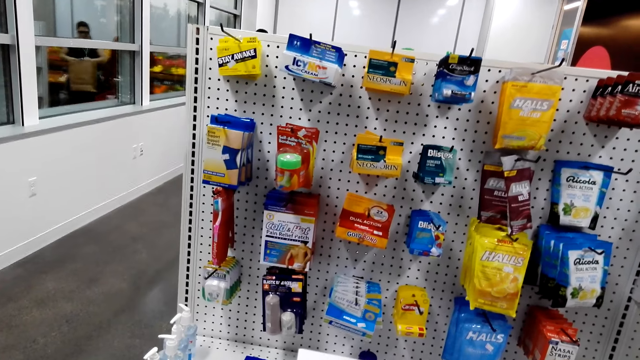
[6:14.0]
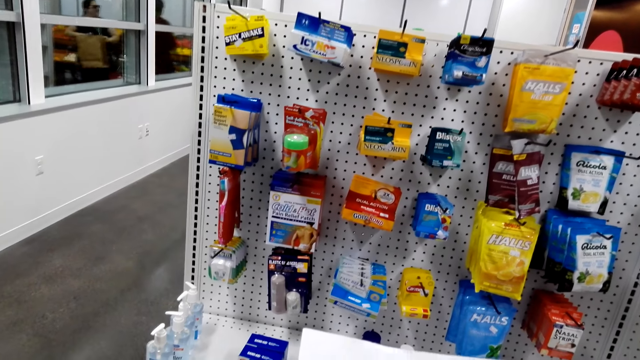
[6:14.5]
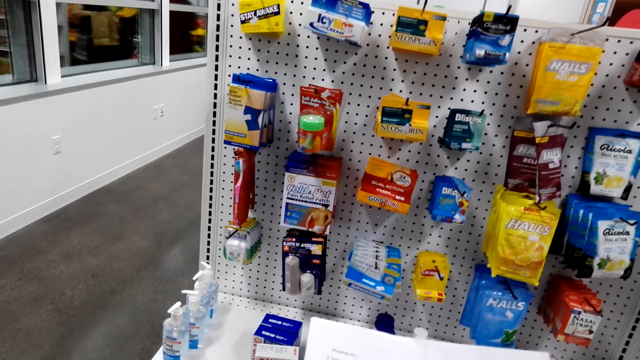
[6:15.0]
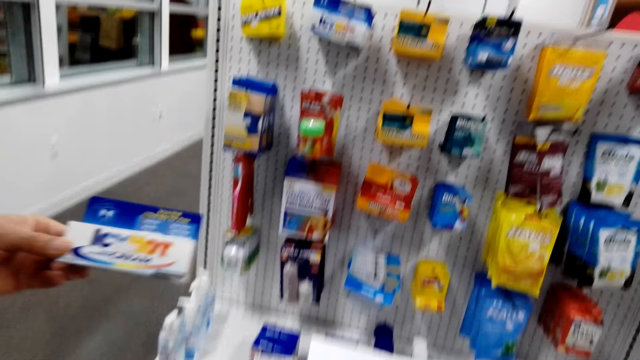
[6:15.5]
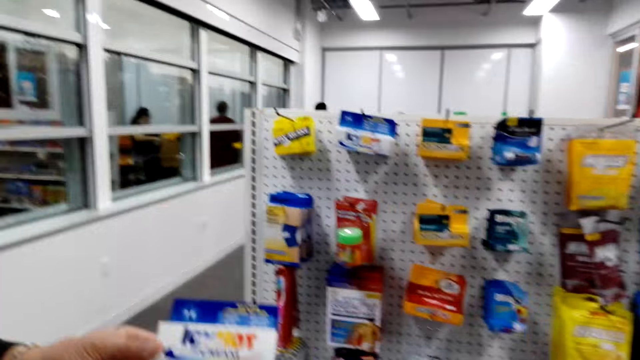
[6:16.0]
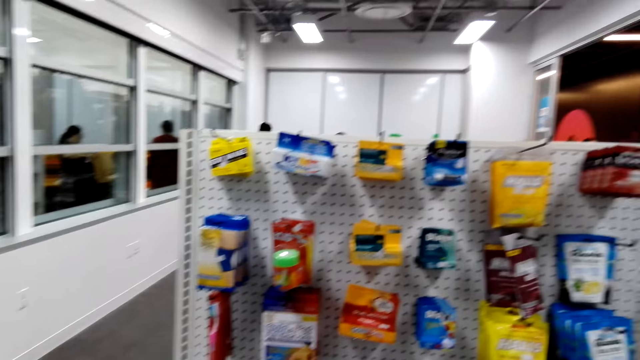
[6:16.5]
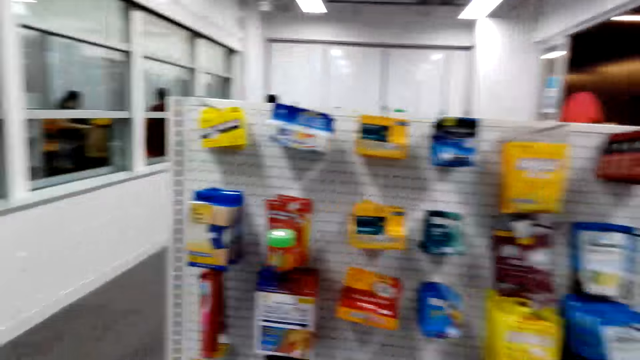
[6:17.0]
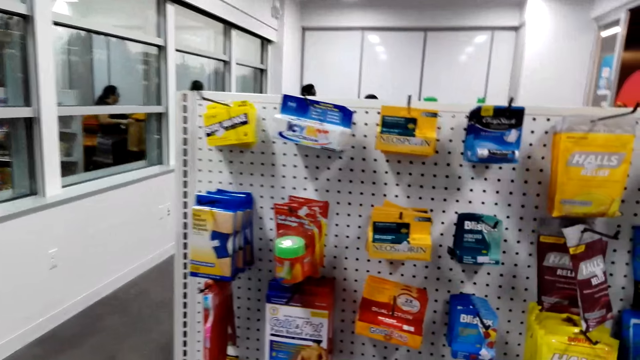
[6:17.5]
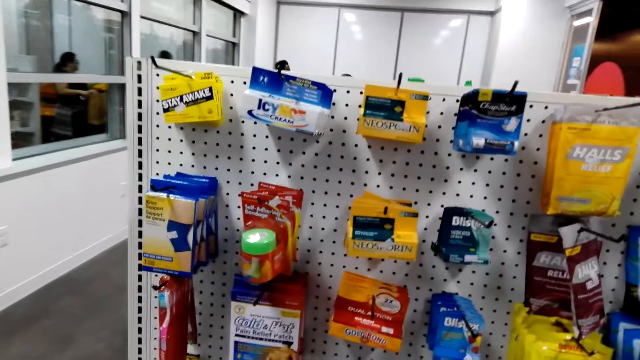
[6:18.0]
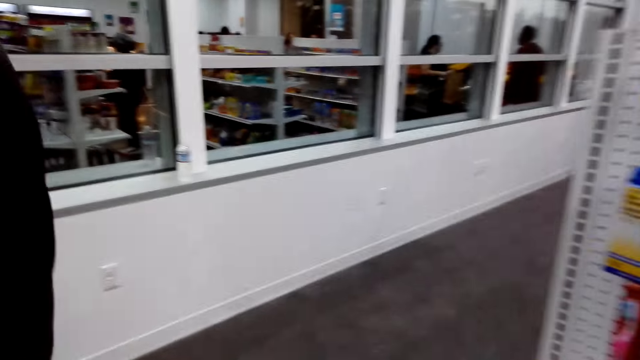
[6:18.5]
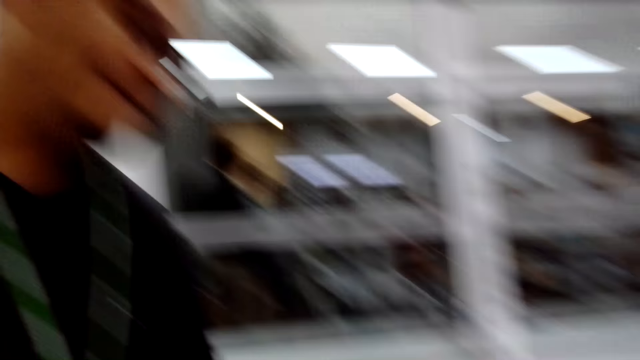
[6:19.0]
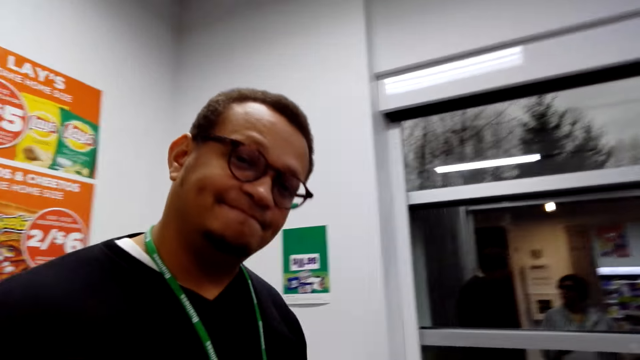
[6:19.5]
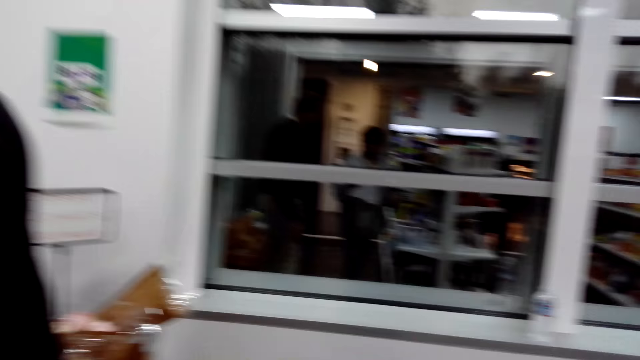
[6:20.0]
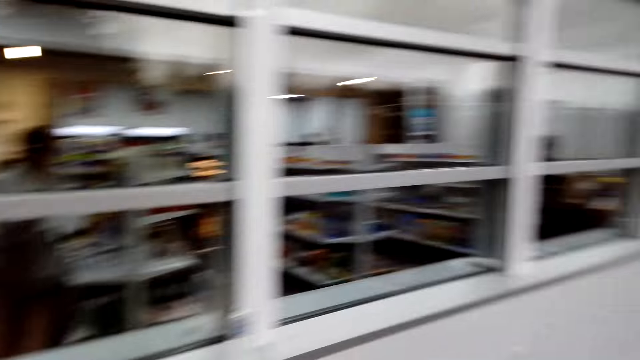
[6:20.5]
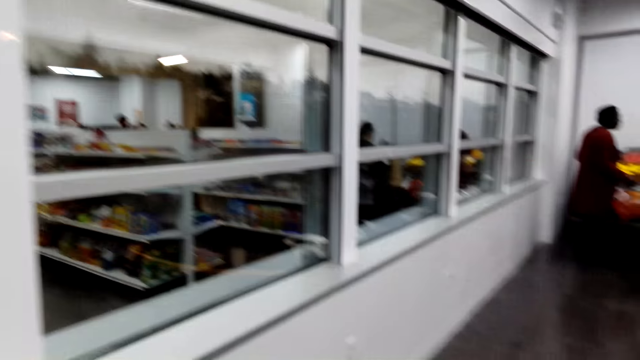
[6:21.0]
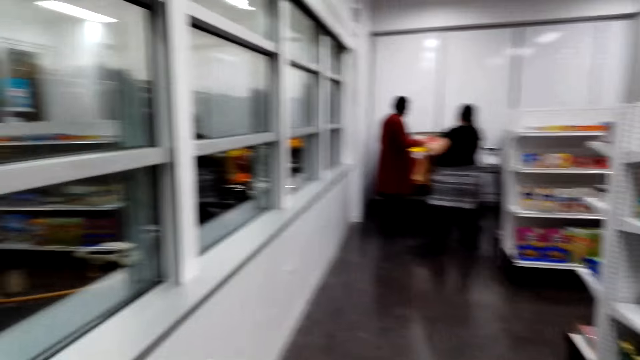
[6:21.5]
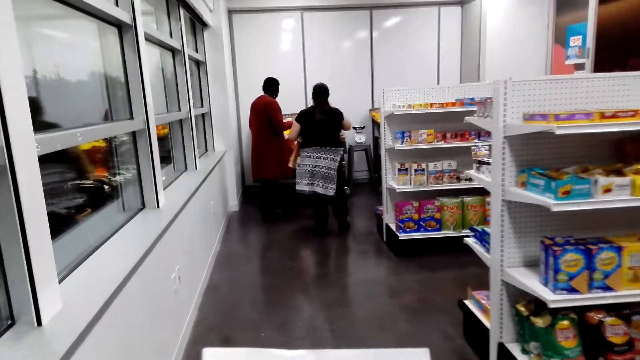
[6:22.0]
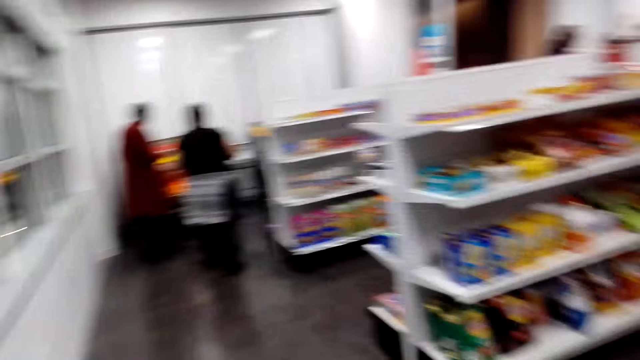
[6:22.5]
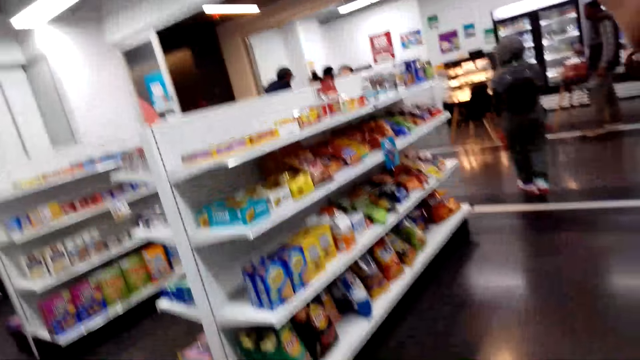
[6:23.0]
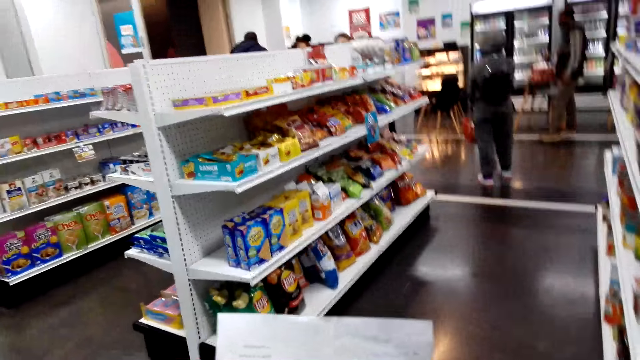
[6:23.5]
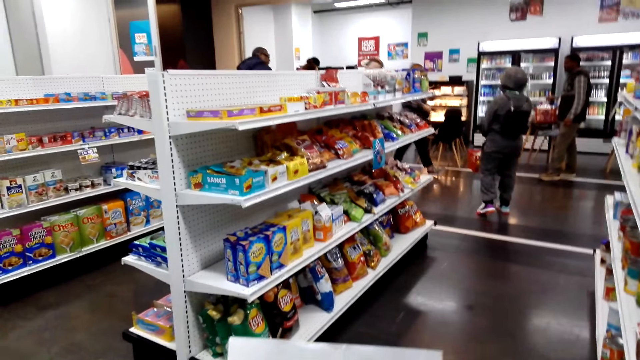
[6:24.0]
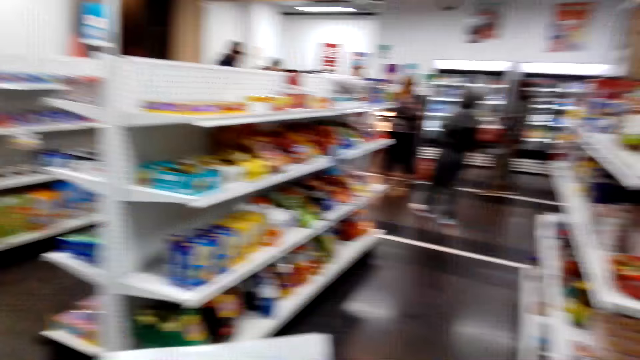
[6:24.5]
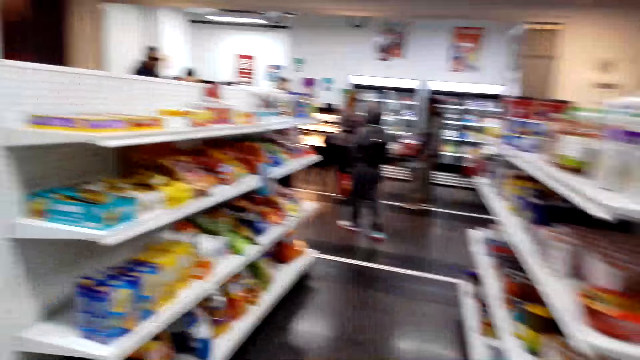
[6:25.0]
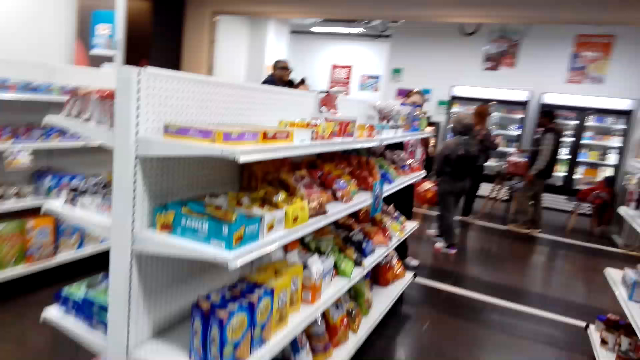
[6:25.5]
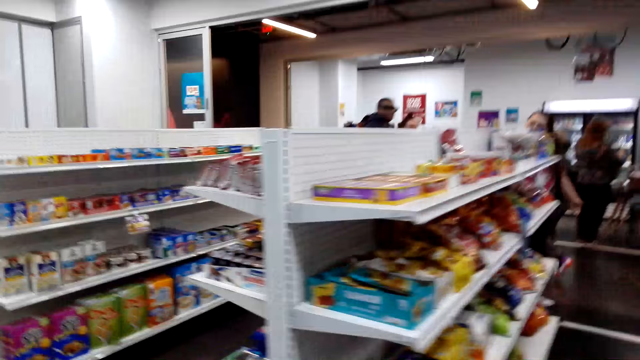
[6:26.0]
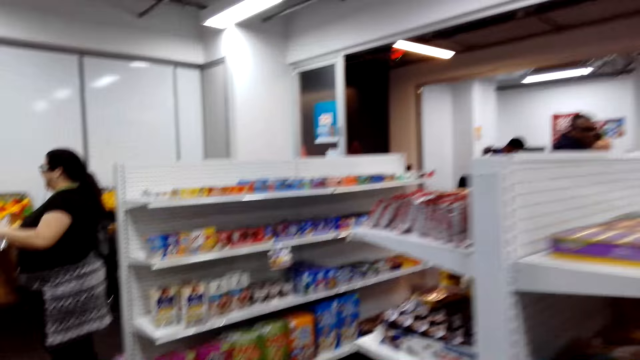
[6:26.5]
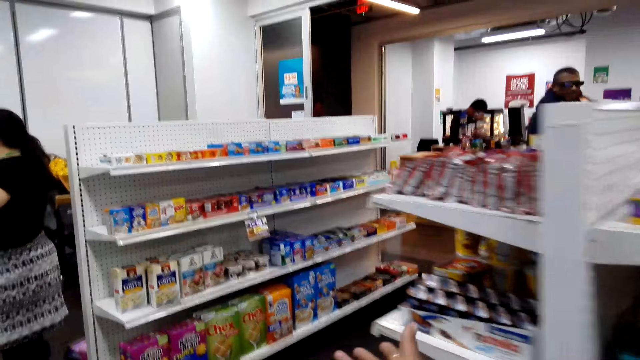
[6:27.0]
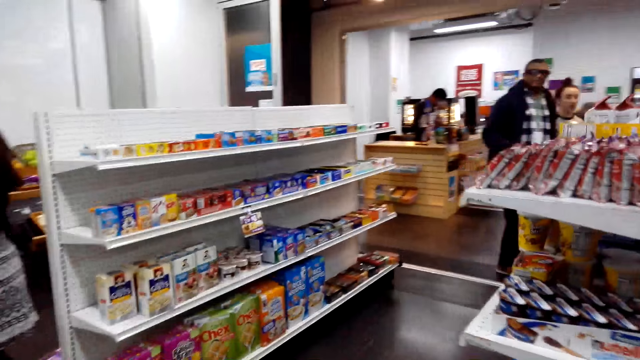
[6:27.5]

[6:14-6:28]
A man holds something. The camera wearer converses with the man. They look at another man. They walk around the shop. A woman checks something. The camera wearer walks around the shop. They look around the shop. They check the shopping list. They walk around the shop between shelves.

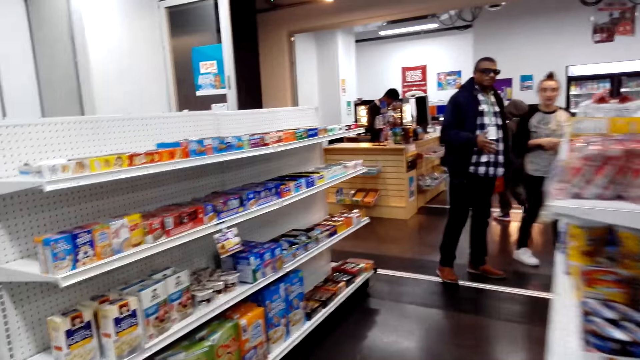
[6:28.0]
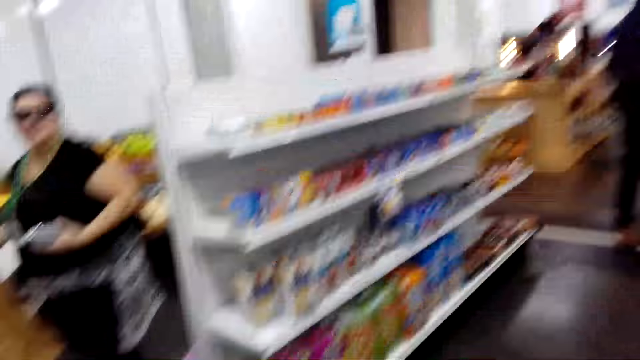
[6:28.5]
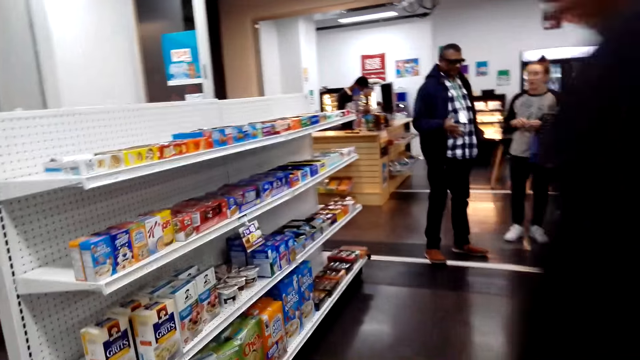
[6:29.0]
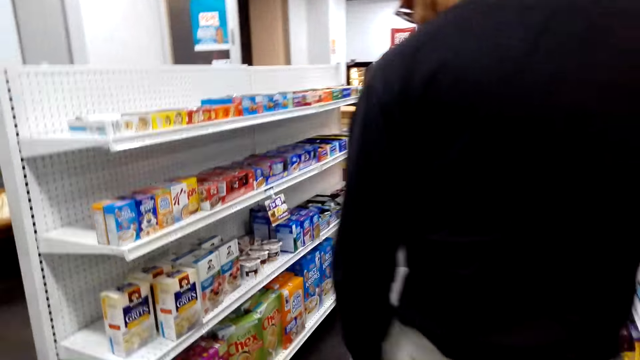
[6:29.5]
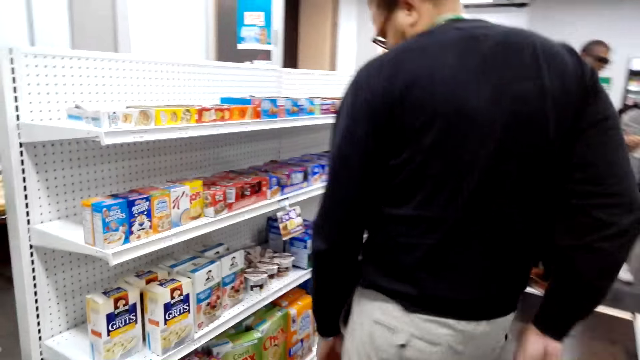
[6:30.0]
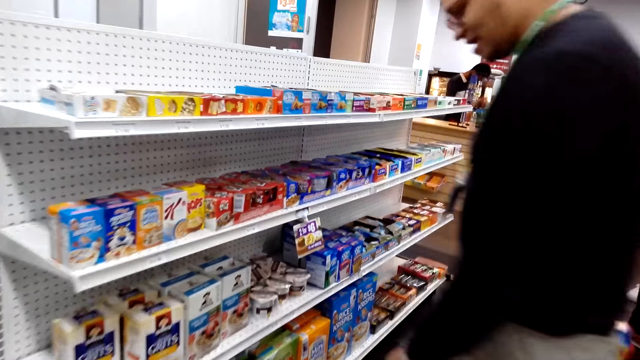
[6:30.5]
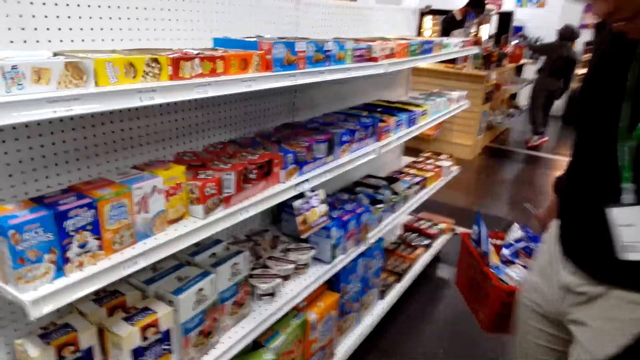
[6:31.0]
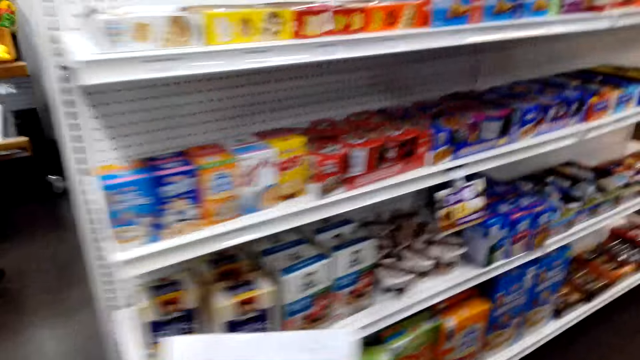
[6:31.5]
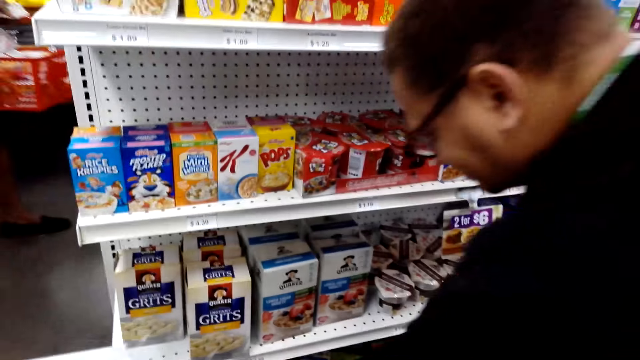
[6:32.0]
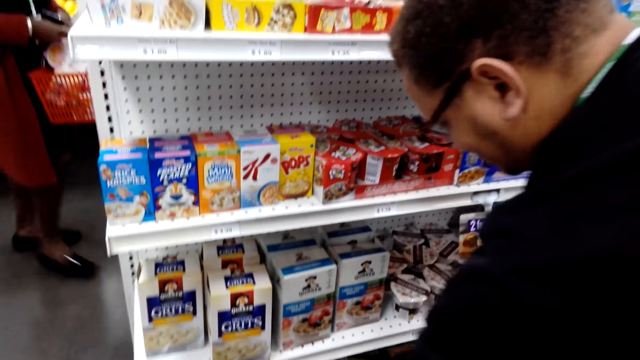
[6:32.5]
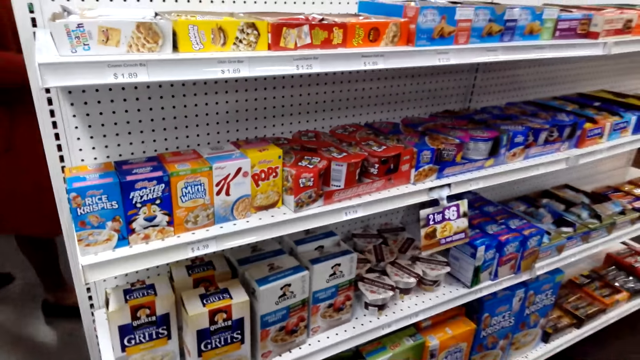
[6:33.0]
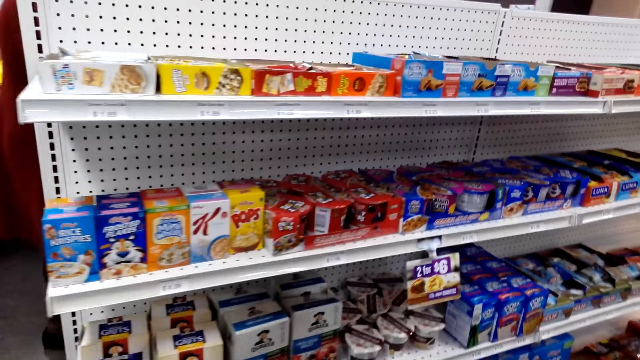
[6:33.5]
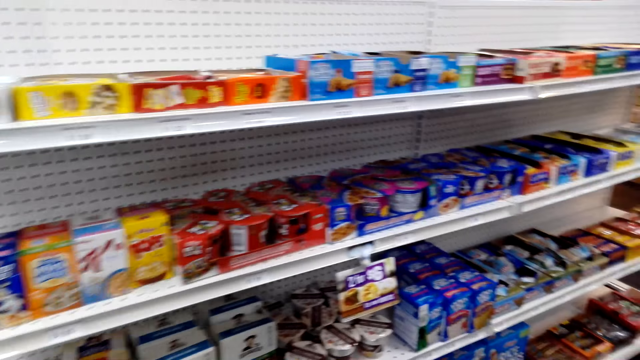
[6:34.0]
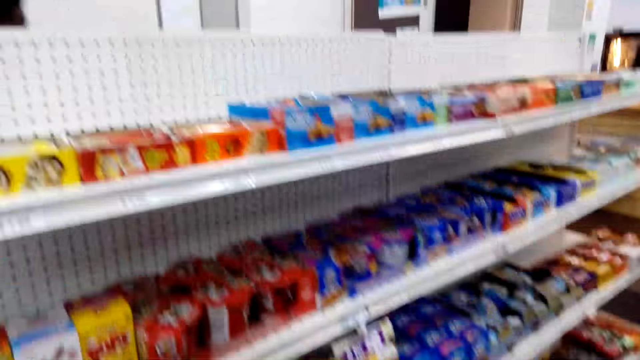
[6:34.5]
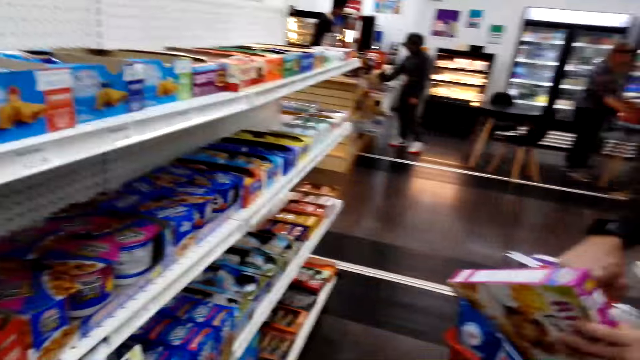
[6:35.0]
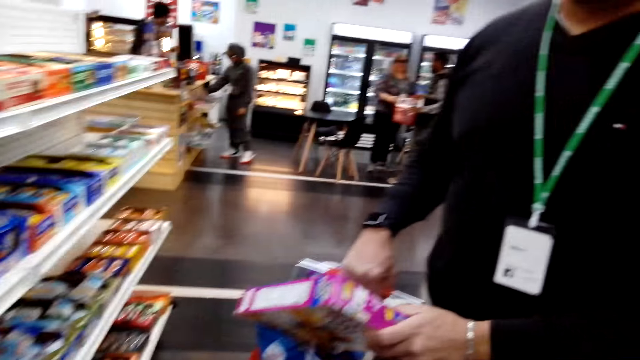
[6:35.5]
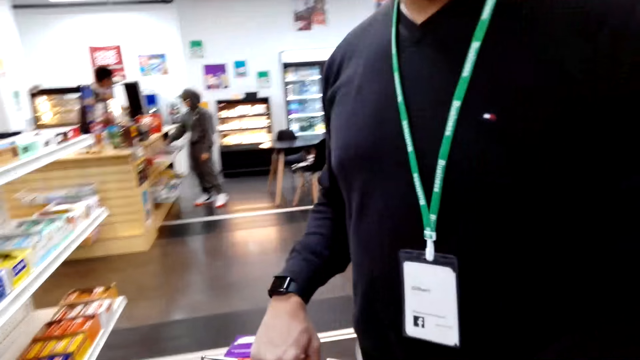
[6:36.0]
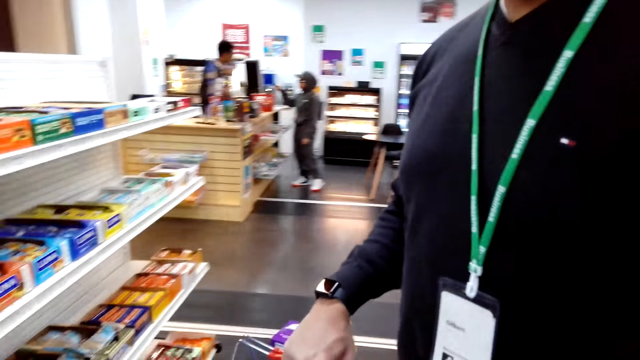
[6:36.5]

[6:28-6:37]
The camera wearer looks on shelves. A man speaks to the camera wearer. The man walks around the shop and checks the items. The camera wearer checks the items. The man picks something. The camera wearer bends. They converse with the man. They pick cookies. The man places something in the carrier. The camera wearer converses with the man.
